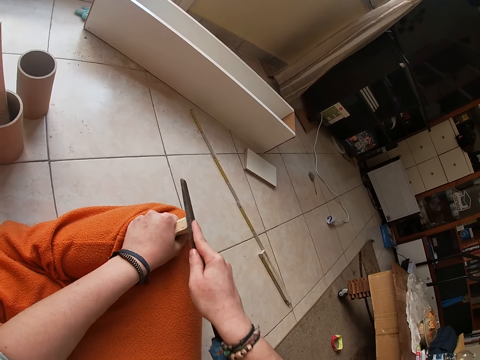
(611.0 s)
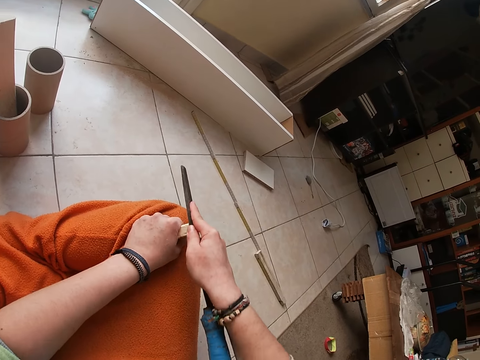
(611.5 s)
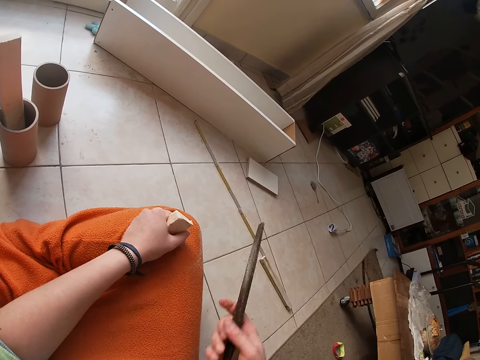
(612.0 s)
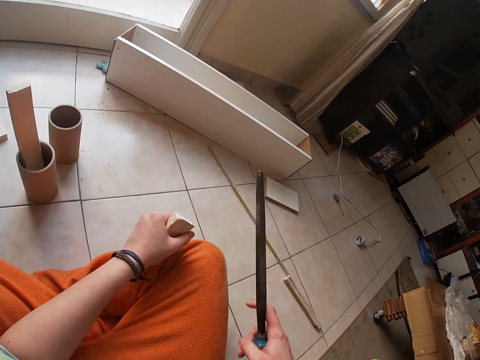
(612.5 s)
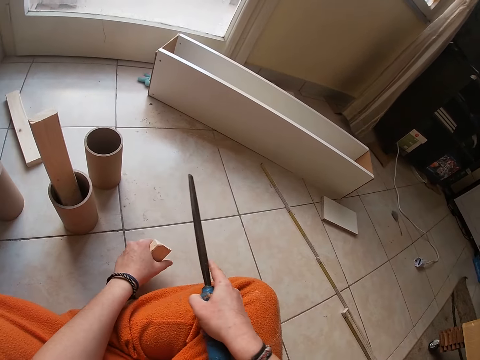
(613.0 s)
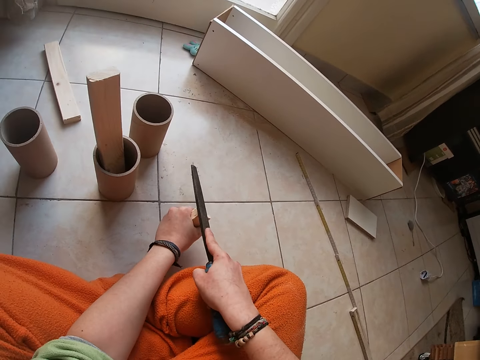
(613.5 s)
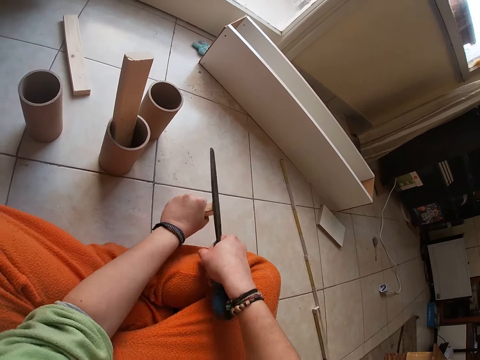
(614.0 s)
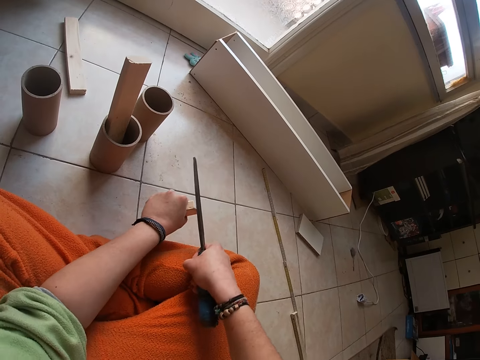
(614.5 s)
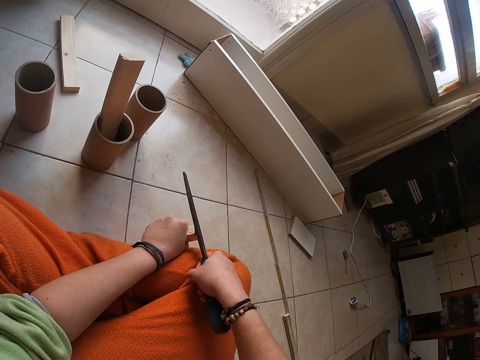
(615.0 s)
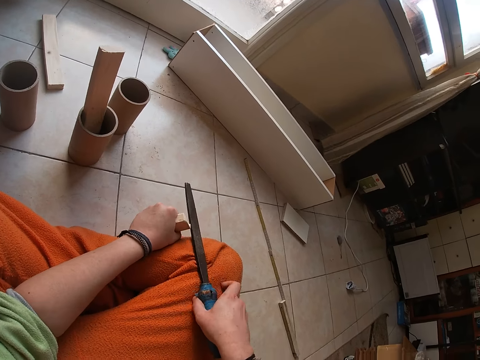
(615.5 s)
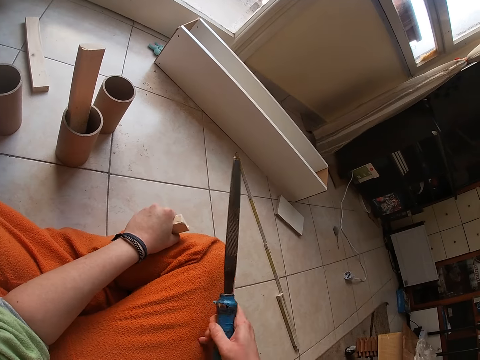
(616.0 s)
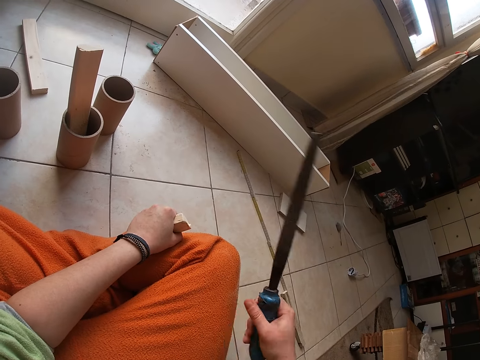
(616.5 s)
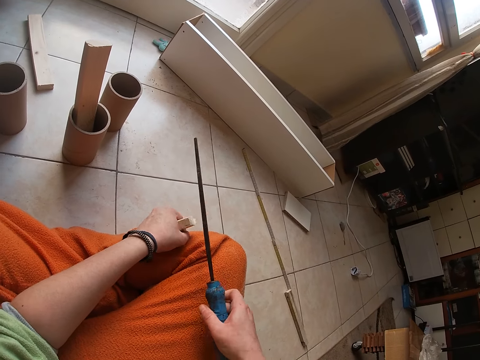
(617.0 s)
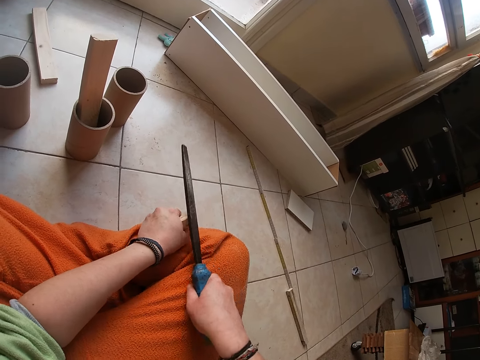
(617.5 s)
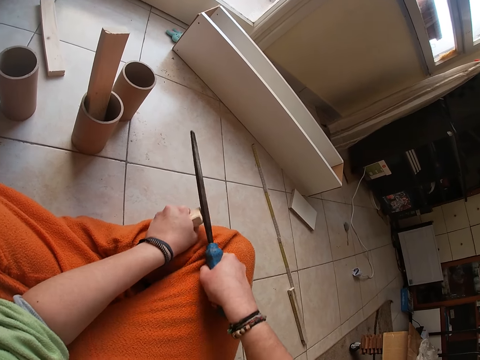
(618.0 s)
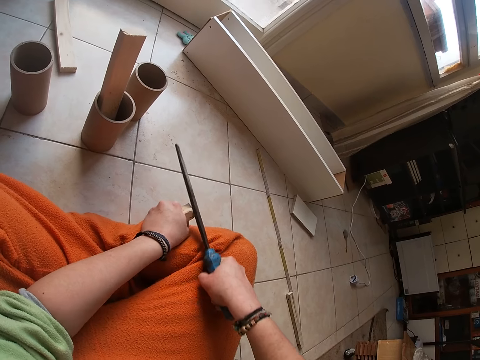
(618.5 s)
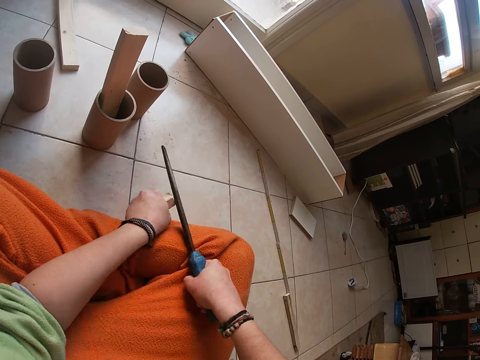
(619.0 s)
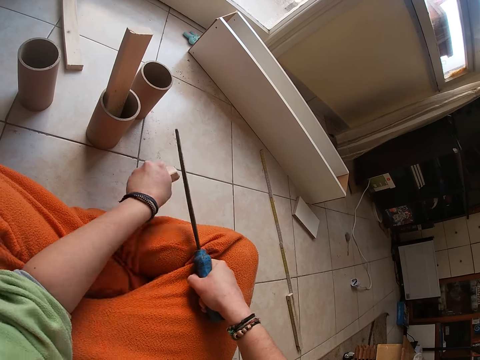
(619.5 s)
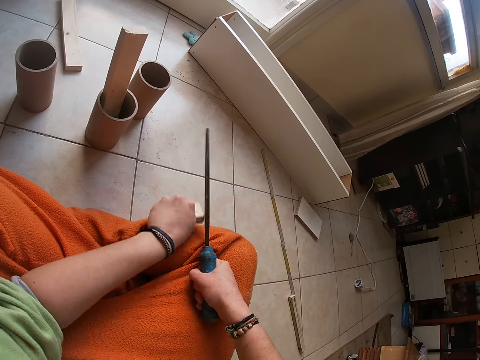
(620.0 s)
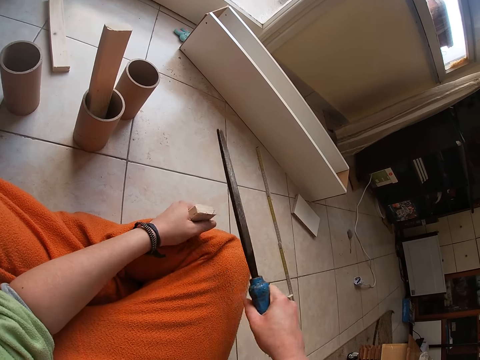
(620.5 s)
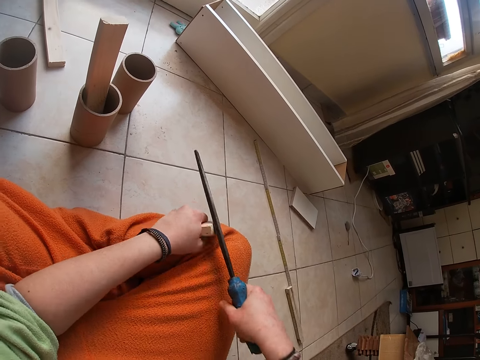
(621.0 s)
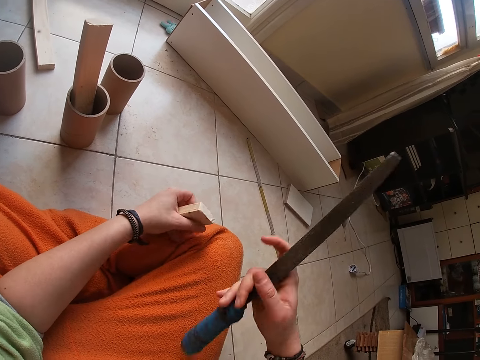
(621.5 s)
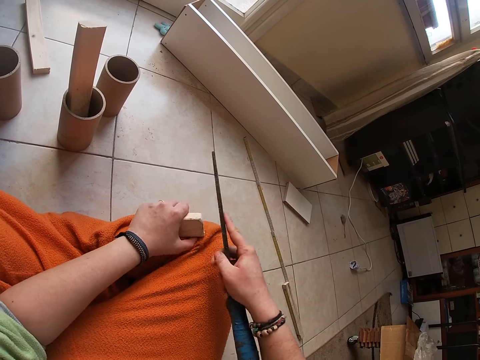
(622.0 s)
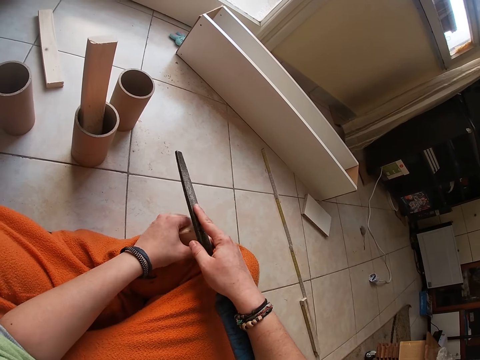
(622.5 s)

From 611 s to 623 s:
The camera wearer holds the wood on the floor. He sharpens the edges of the wood with a file. He holds the wood on his lap. He sharpens the wood with the file.

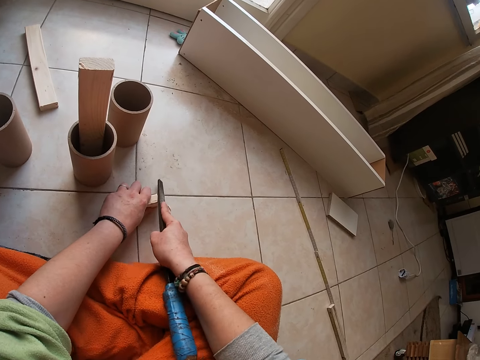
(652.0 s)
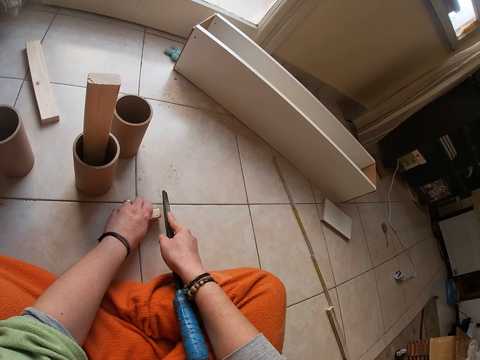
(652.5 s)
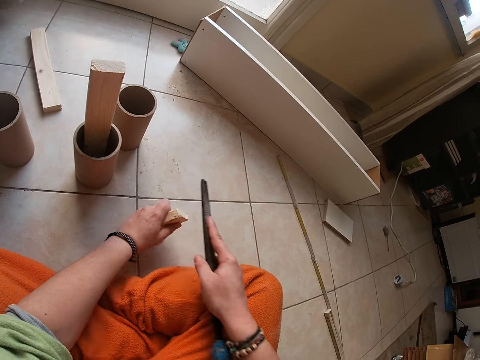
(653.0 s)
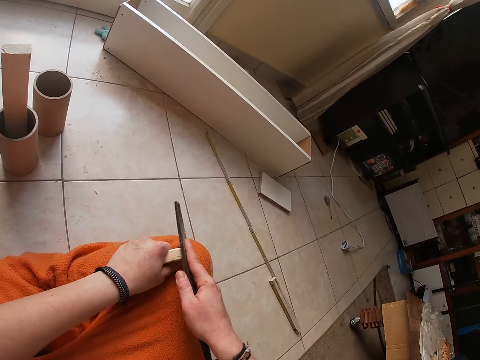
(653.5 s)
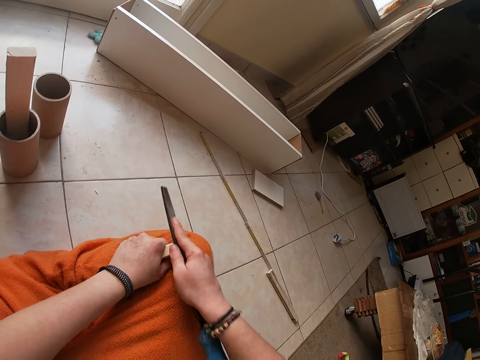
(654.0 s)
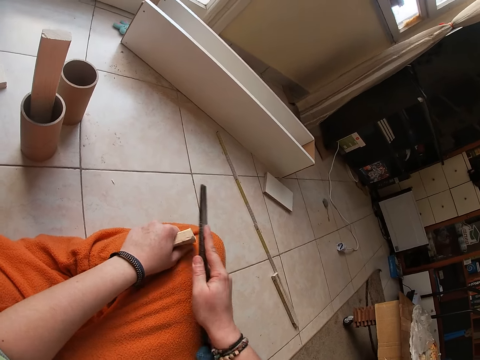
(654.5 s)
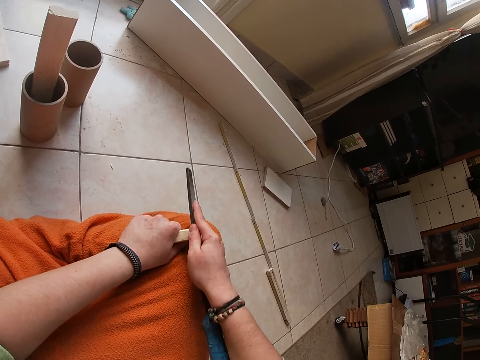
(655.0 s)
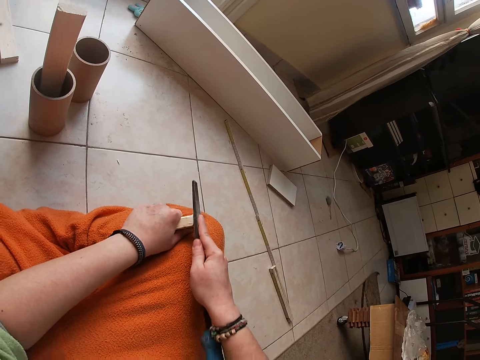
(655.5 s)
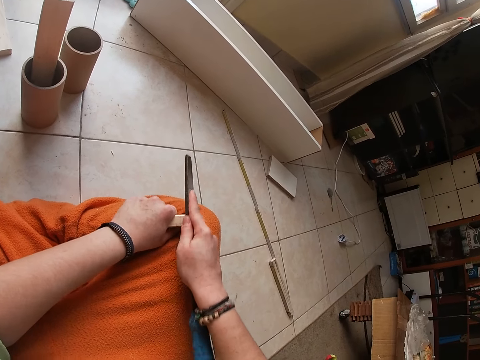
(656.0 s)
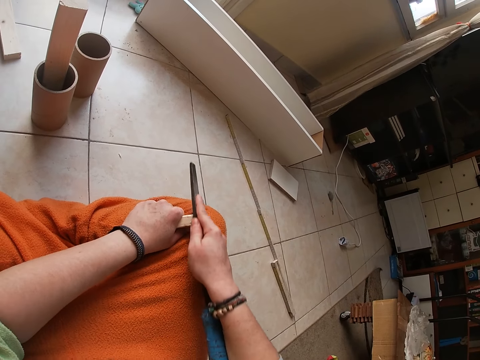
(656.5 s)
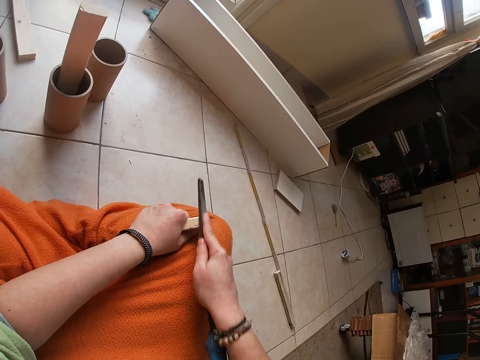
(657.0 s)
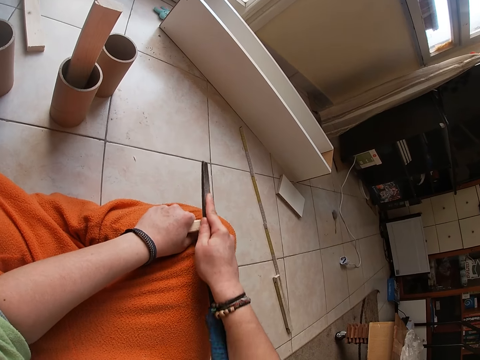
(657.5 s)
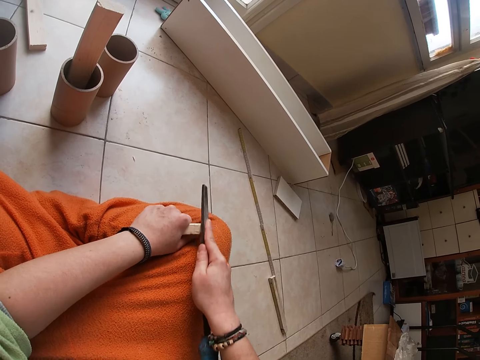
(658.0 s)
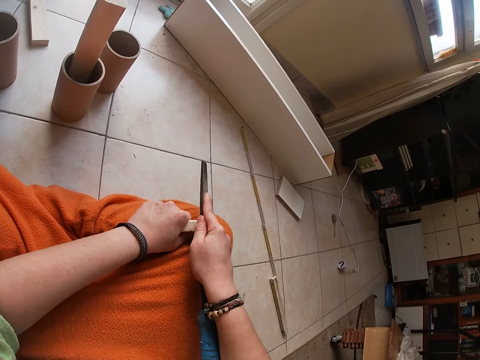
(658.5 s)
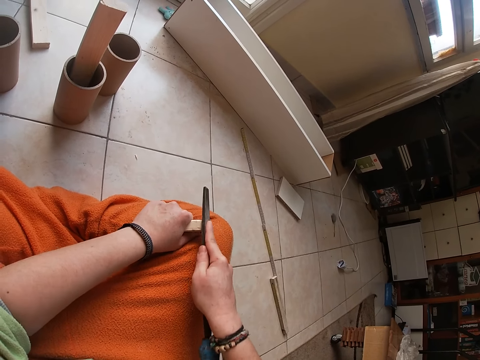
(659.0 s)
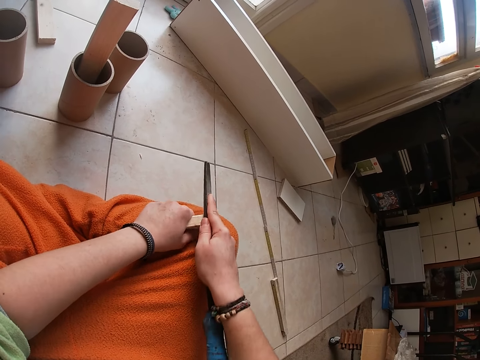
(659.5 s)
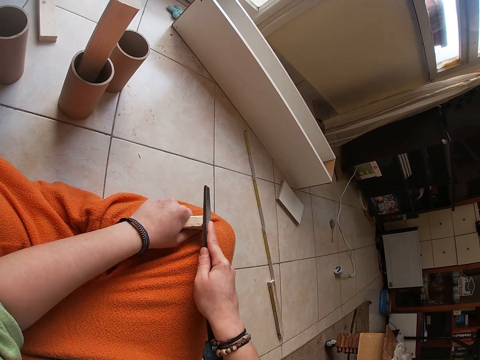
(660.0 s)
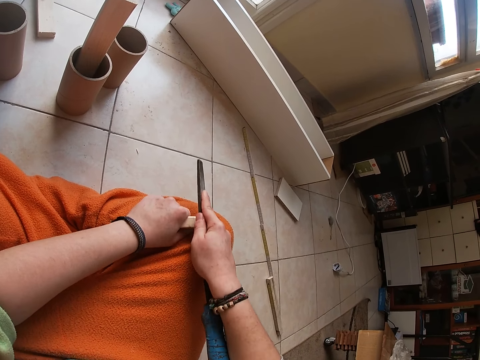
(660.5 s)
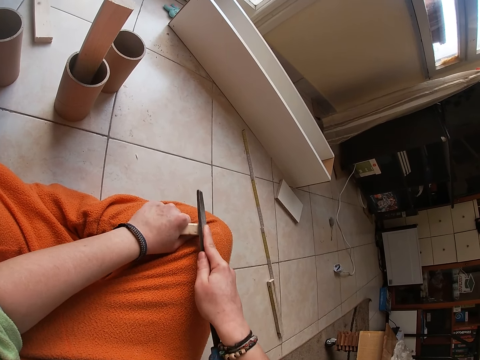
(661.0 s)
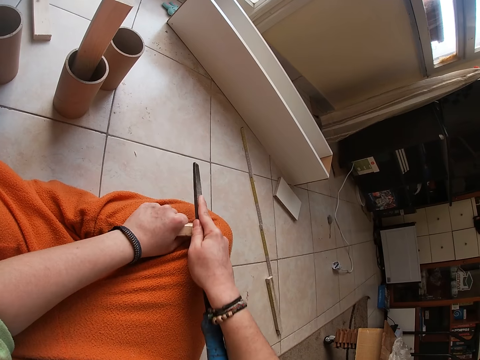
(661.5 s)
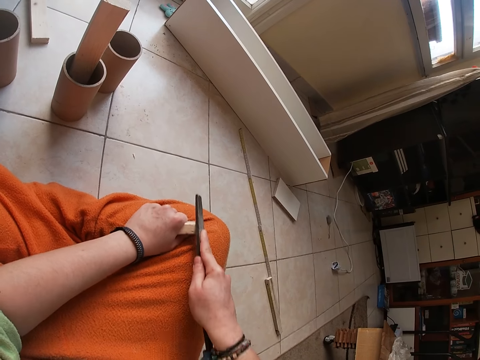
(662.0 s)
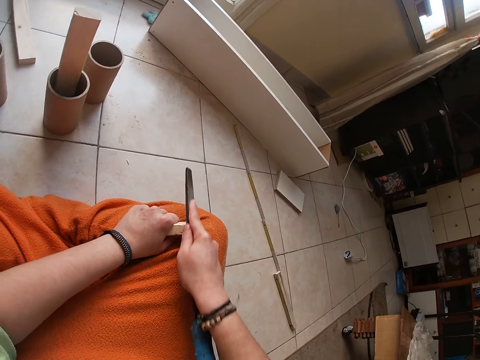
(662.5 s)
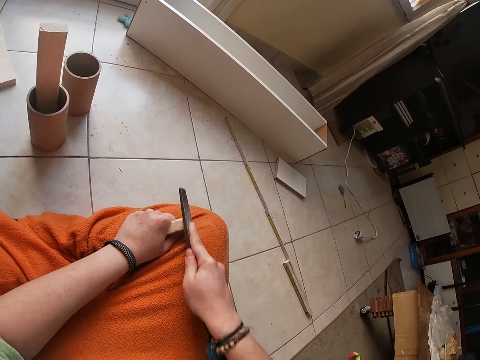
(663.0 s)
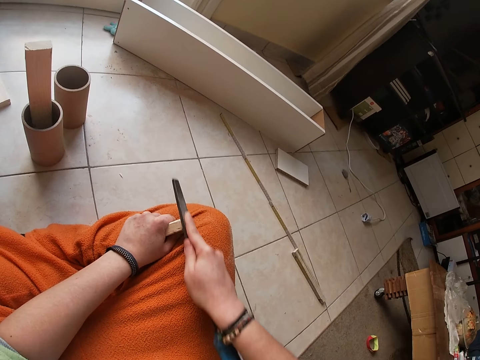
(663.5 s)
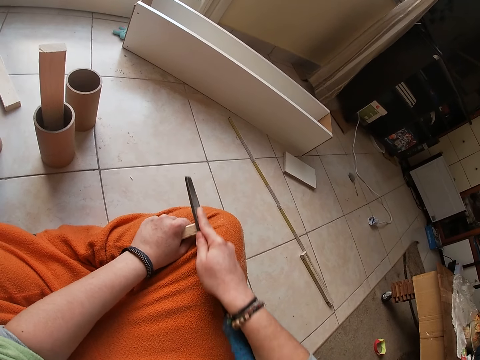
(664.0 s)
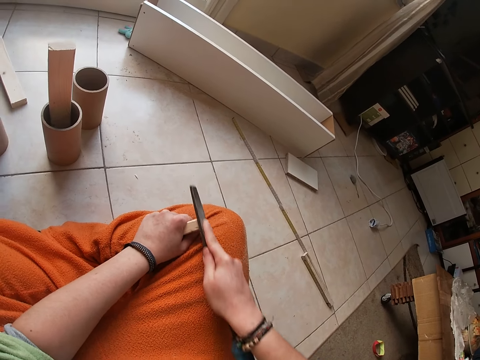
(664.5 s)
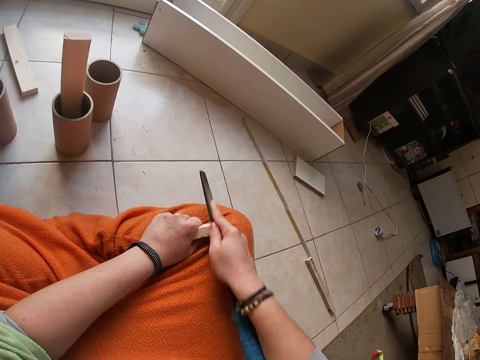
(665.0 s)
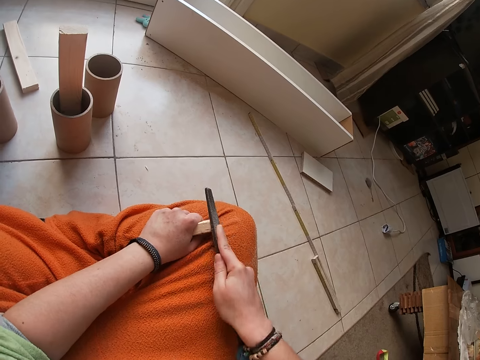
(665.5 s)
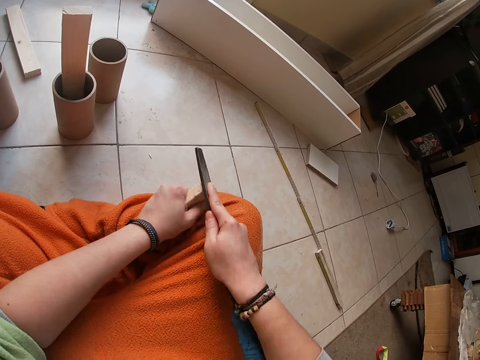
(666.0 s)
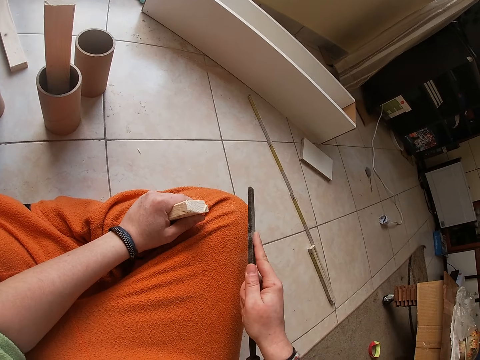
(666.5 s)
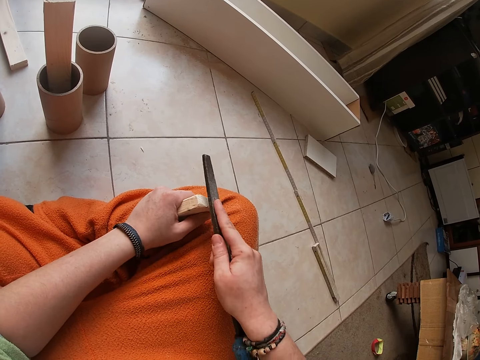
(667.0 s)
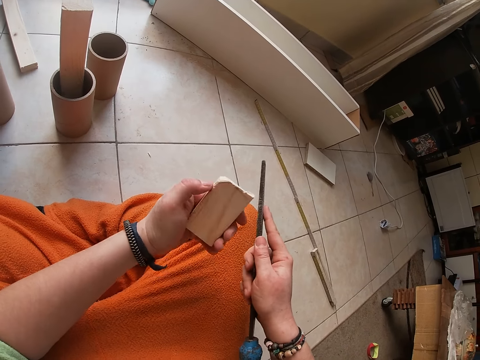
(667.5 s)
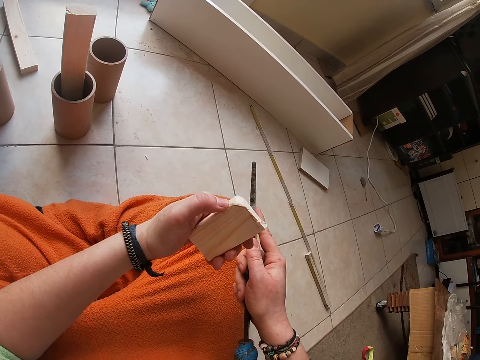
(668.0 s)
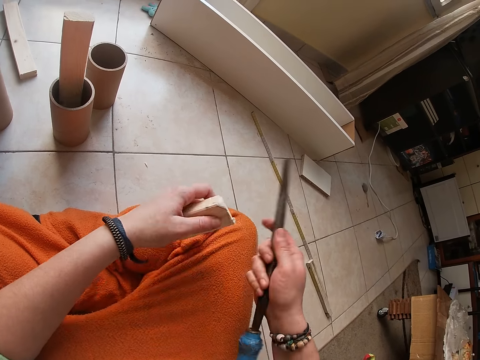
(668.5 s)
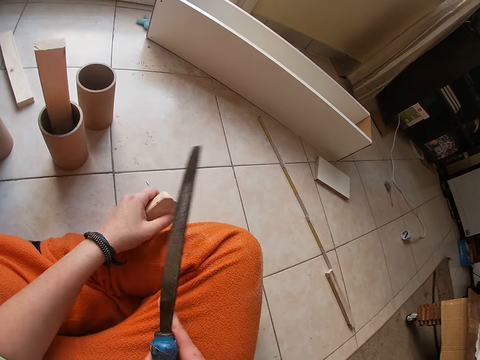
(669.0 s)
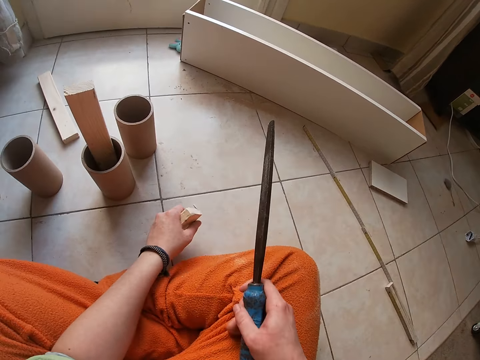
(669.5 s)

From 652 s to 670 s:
The camera wearer sharpens the edges of the wood with a file. She places her left hand on her right leg with the piece of wood in it. She files the edges of the piece of wood with the filer in her right hand. She looks at the wood.
